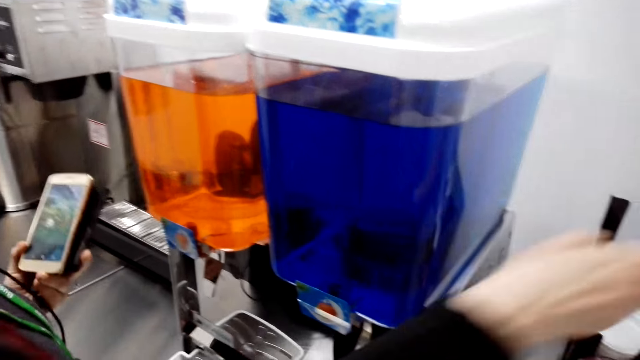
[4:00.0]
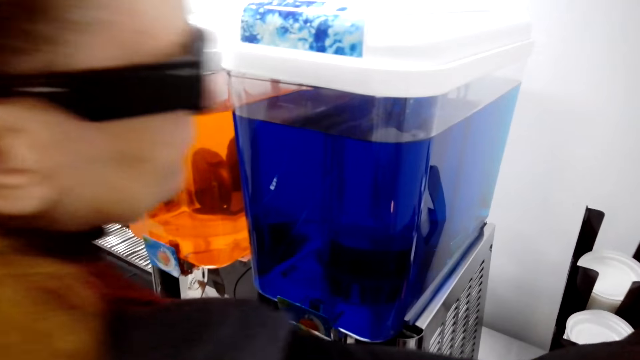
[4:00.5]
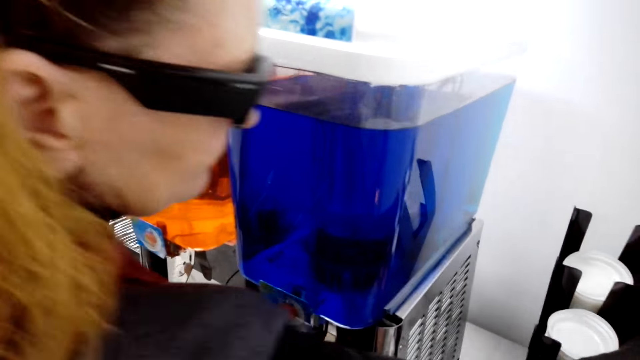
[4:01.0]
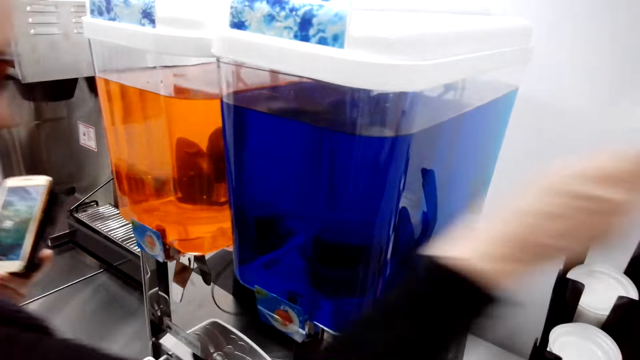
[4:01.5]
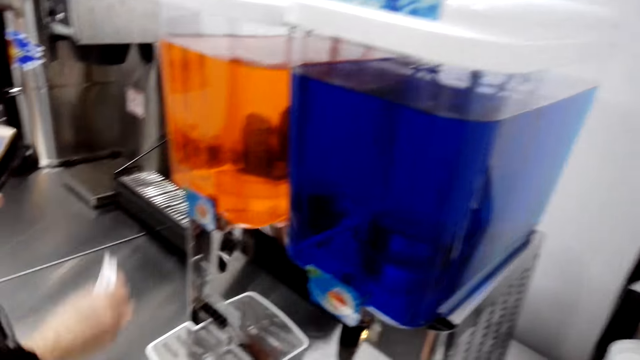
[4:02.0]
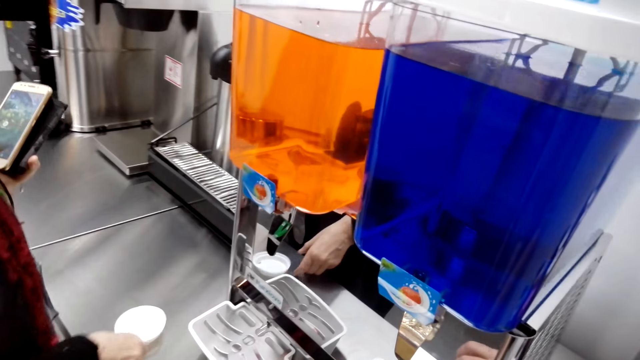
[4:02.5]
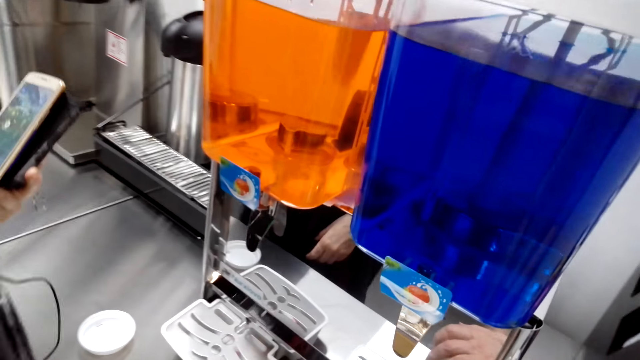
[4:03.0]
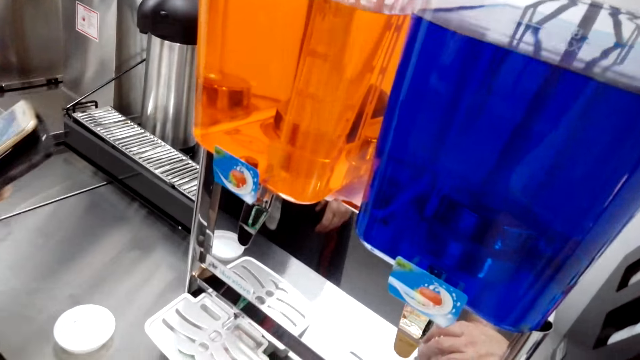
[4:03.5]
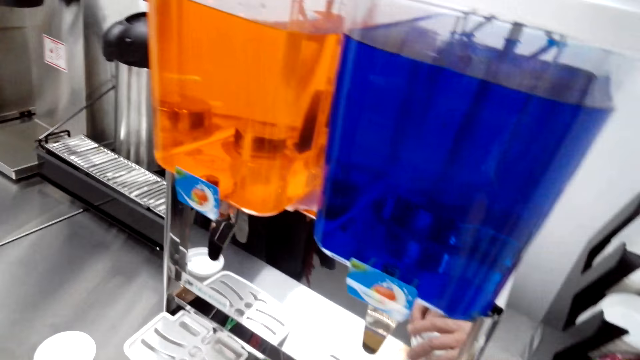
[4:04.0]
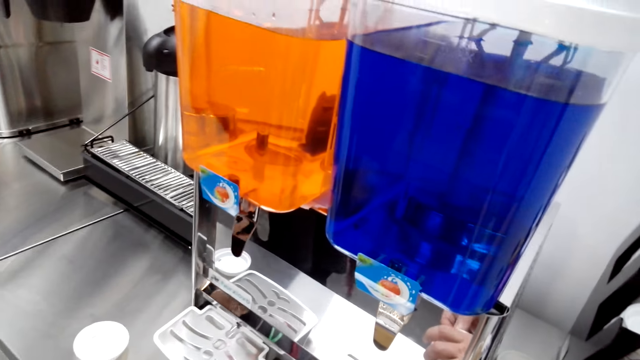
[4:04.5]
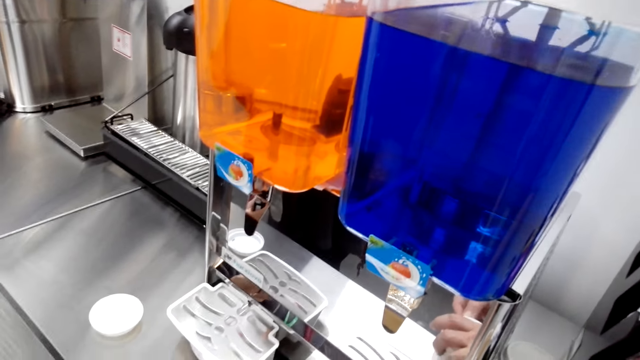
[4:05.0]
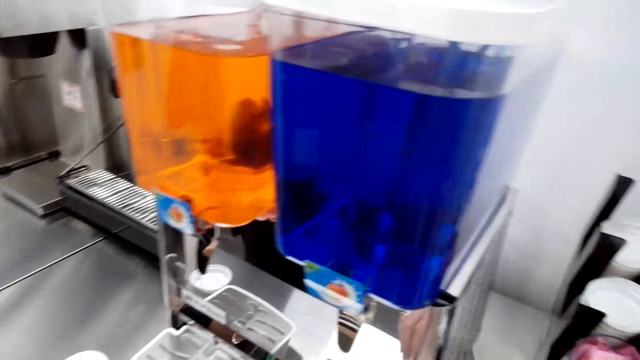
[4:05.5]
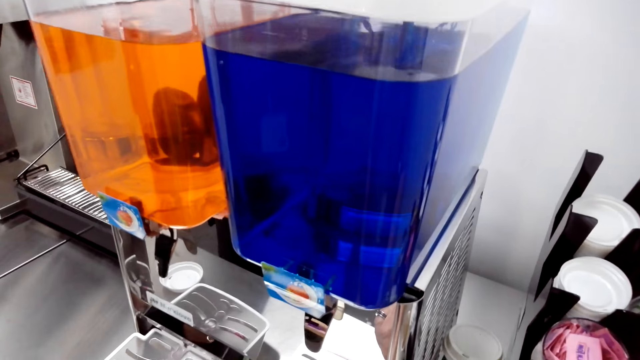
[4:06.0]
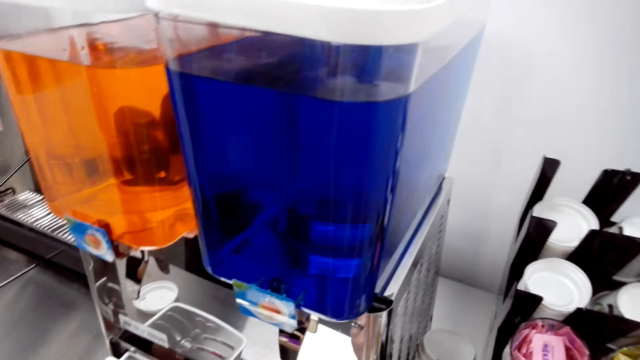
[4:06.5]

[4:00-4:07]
A woman picks the tumbler from the rack. The woman puts the tumbler lid on top of the table. The woman fetches water from the dispenser.

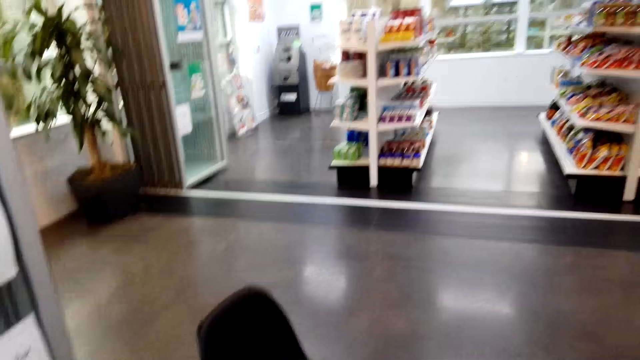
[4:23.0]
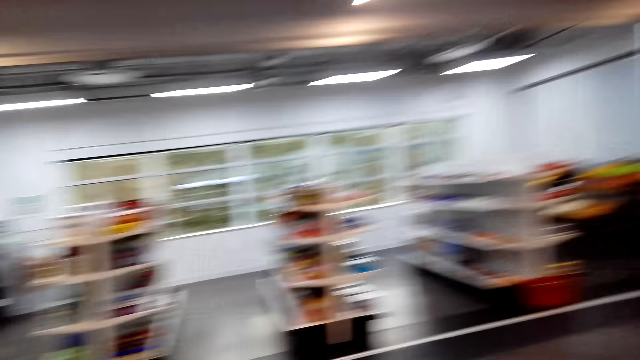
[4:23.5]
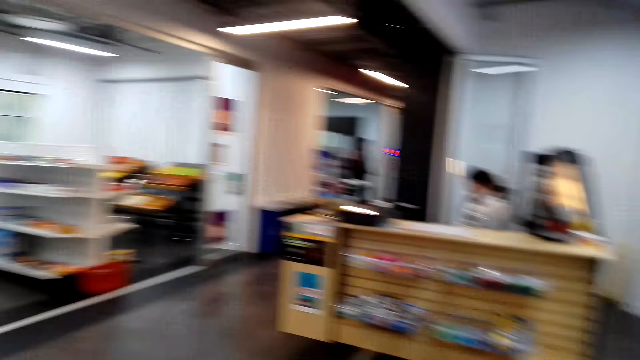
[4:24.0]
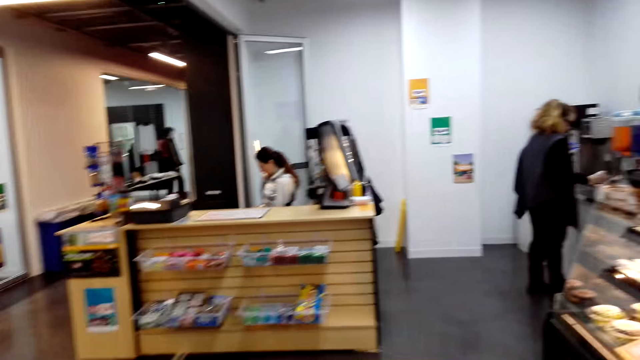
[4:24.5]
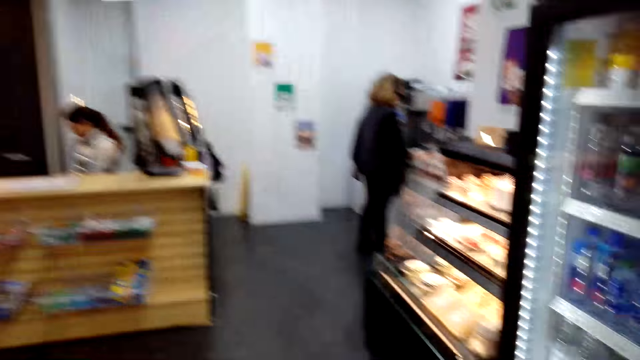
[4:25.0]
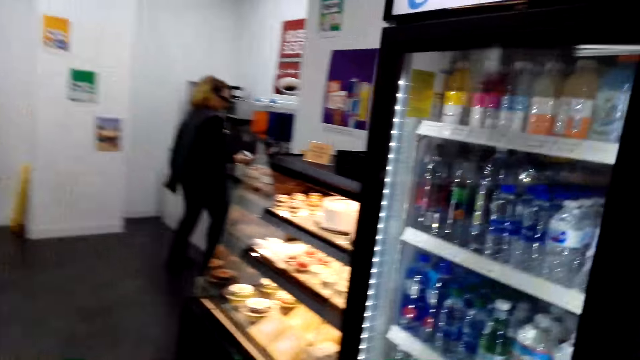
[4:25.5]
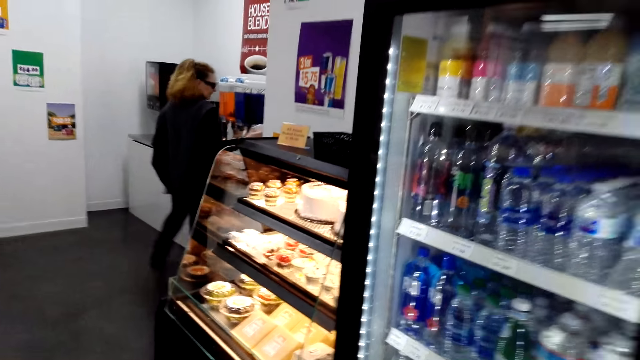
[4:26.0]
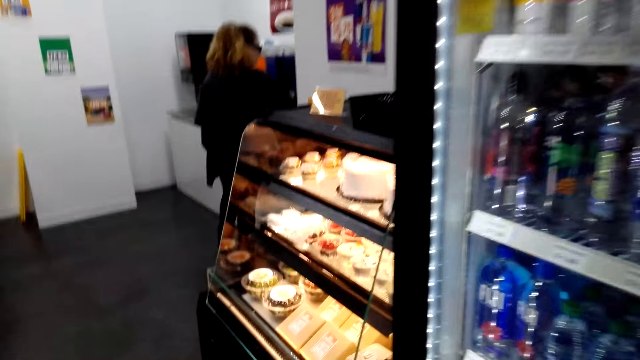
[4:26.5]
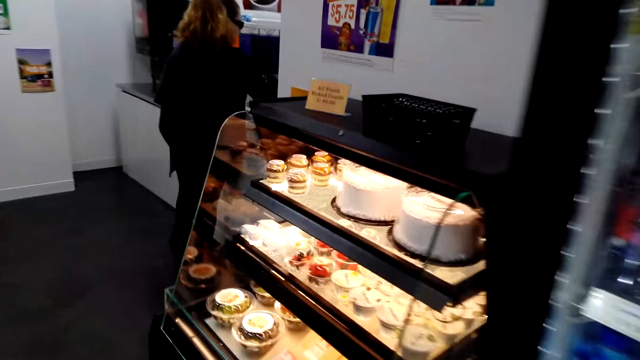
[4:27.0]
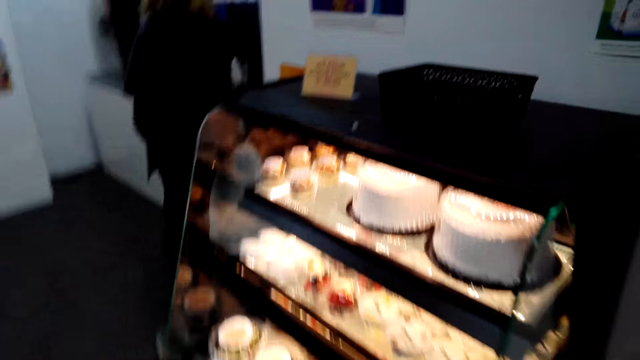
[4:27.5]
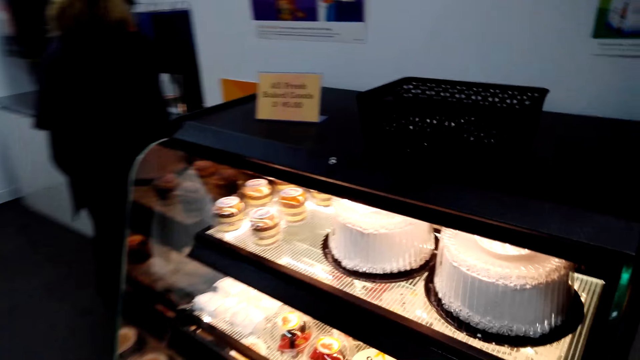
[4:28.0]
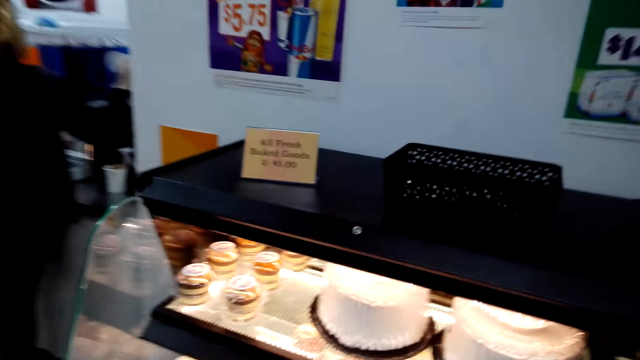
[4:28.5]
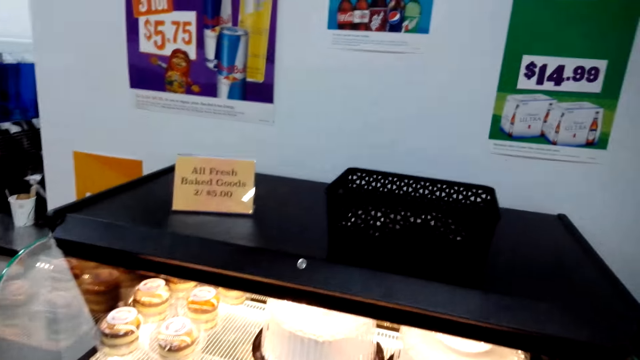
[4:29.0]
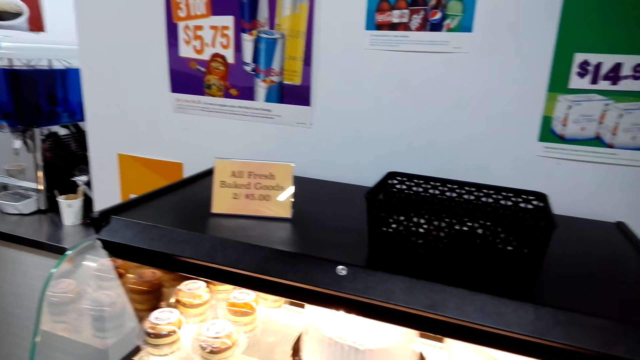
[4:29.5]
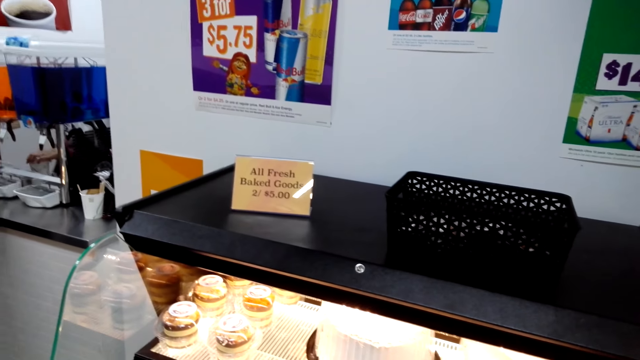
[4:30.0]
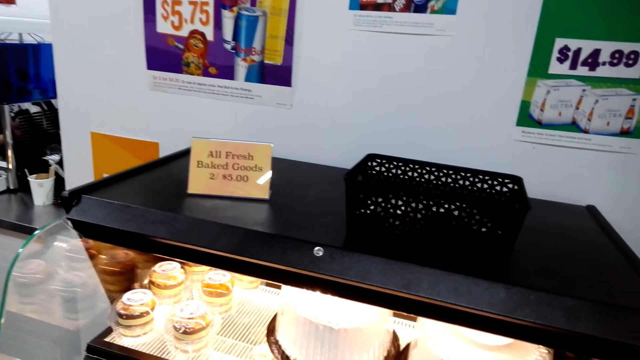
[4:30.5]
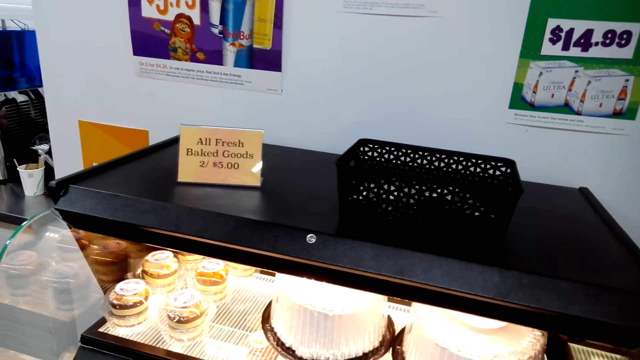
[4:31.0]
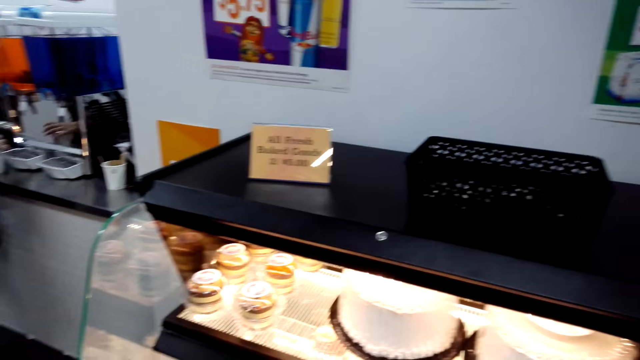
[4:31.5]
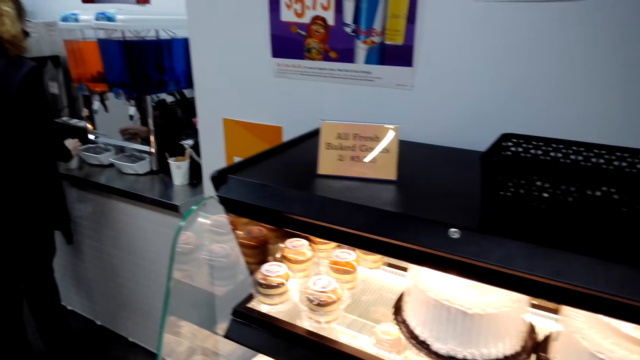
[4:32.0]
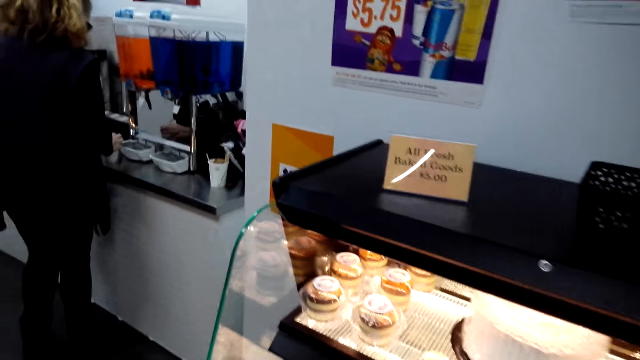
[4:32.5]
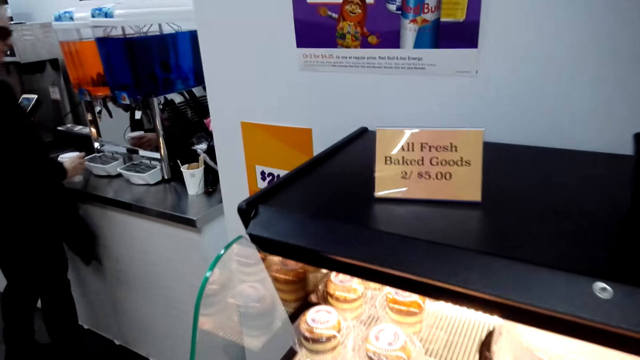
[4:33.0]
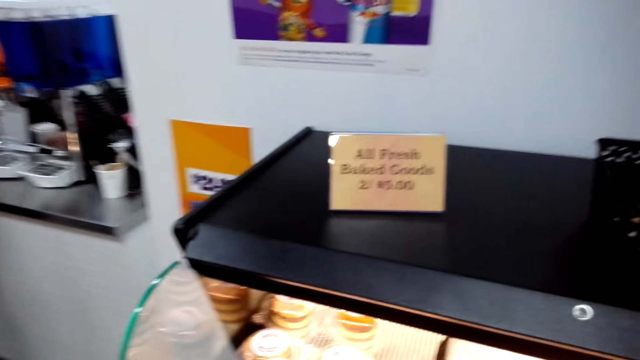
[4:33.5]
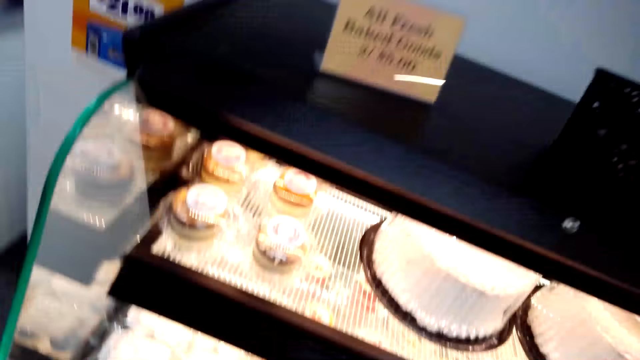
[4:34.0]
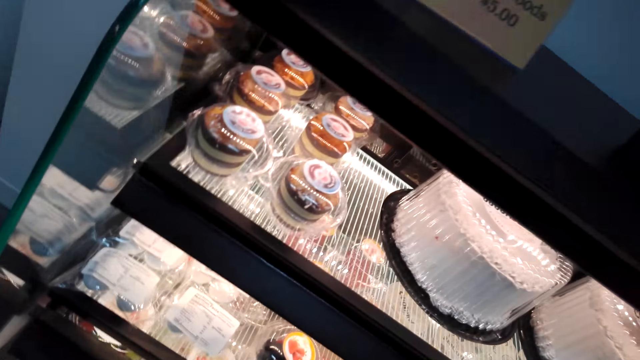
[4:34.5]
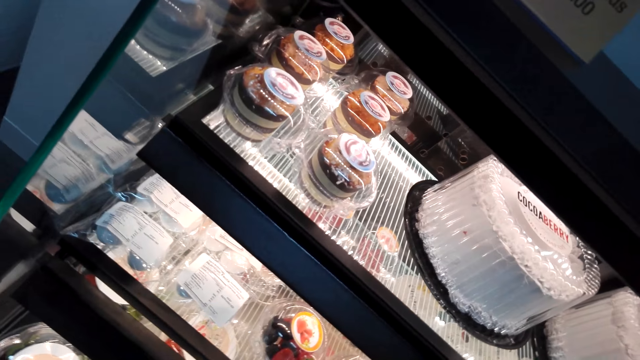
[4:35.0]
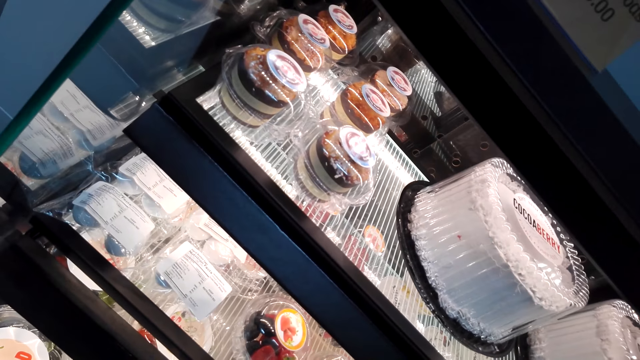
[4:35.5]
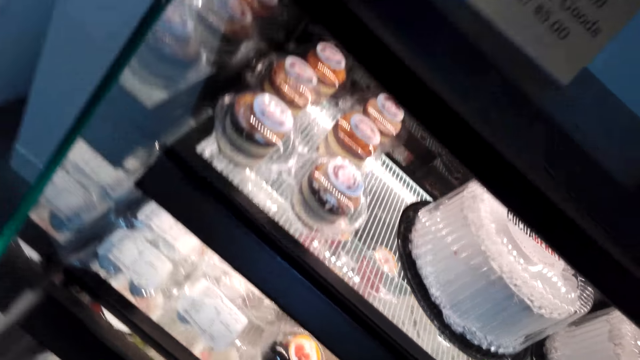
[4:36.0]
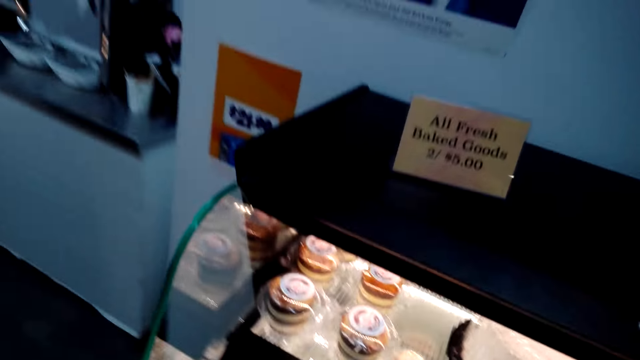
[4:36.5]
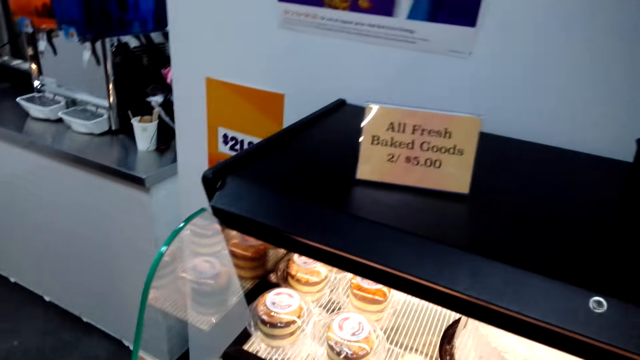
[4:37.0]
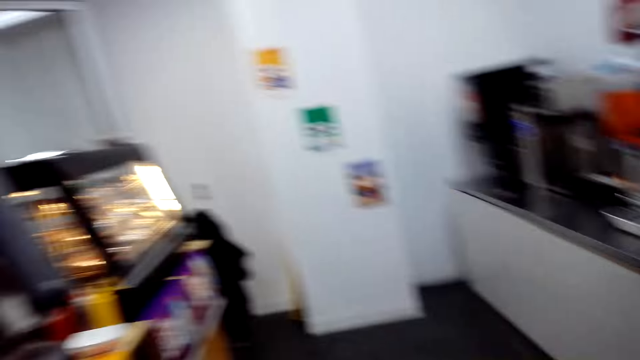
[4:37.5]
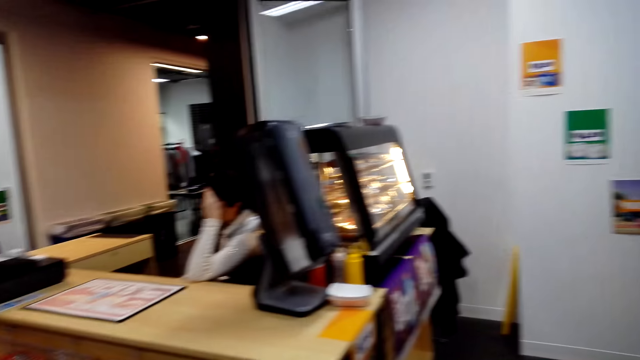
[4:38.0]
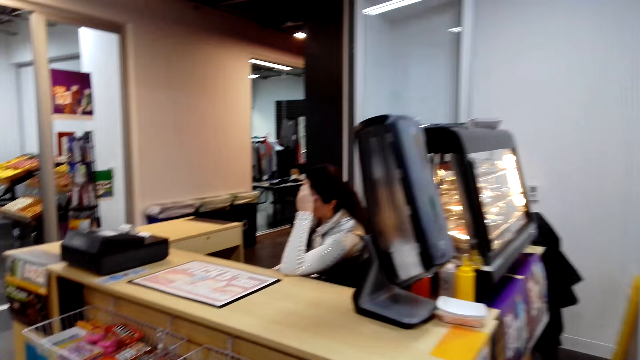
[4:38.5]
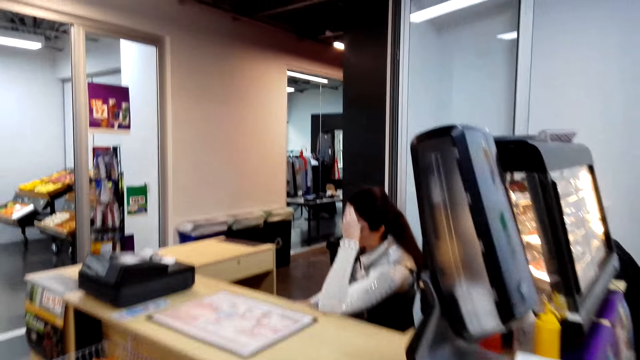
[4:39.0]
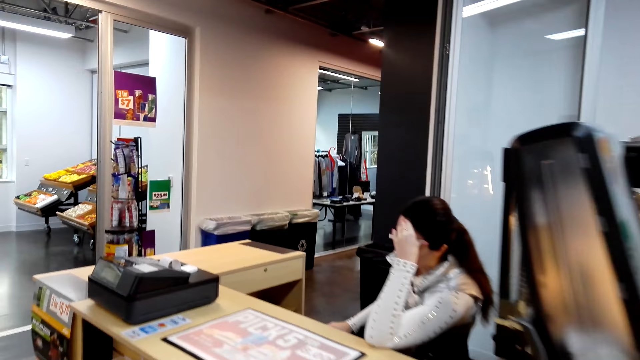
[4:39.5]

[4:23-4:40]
The camera wearer turns around and walks in the store. They converse with a woman.
